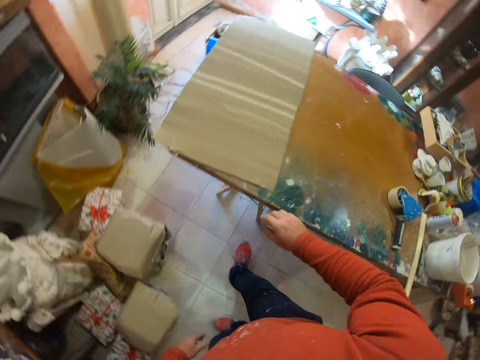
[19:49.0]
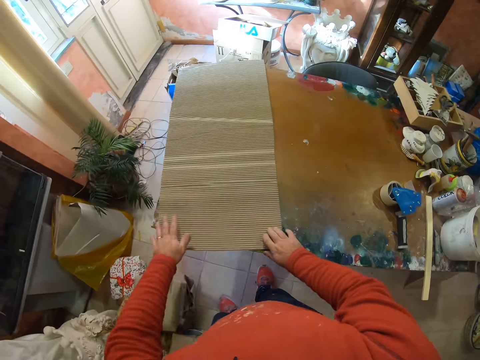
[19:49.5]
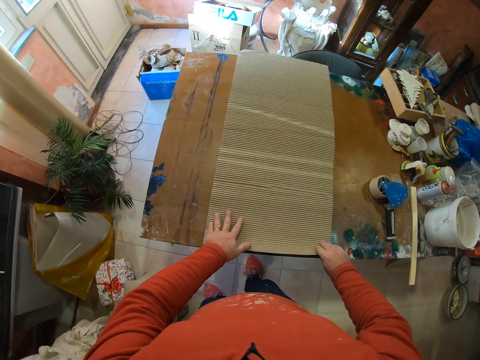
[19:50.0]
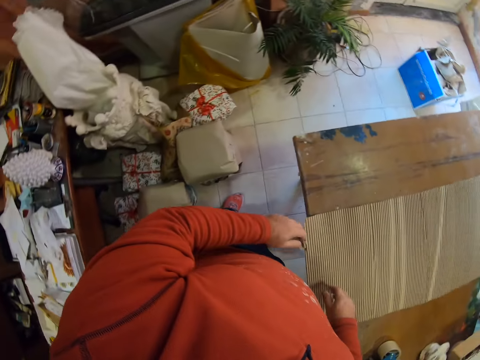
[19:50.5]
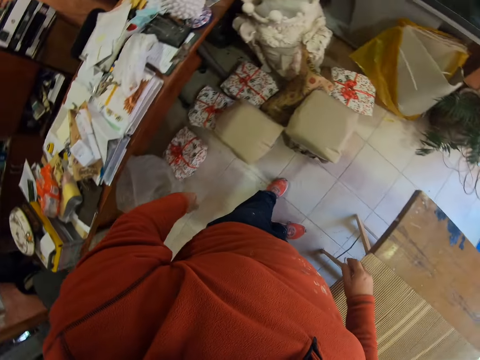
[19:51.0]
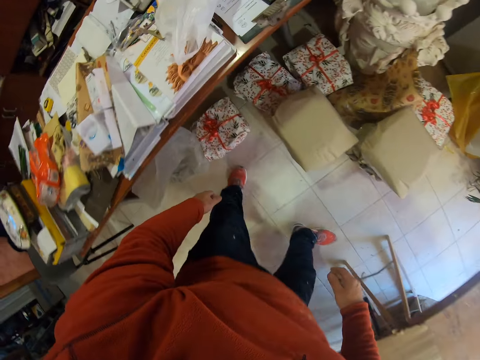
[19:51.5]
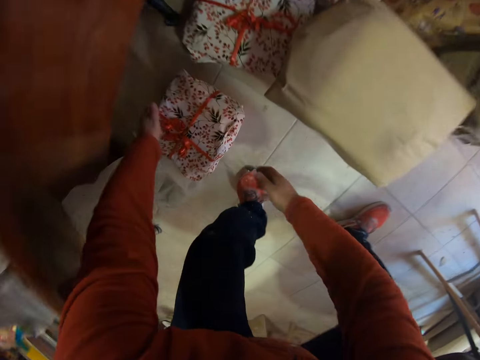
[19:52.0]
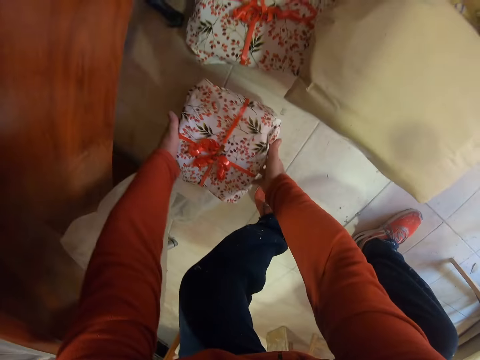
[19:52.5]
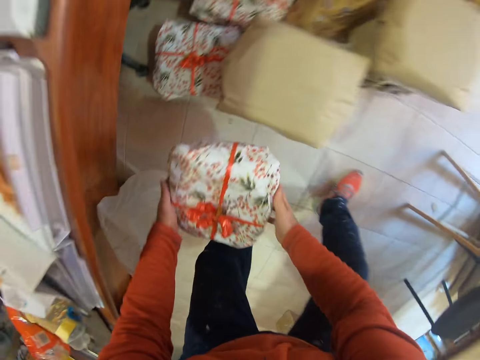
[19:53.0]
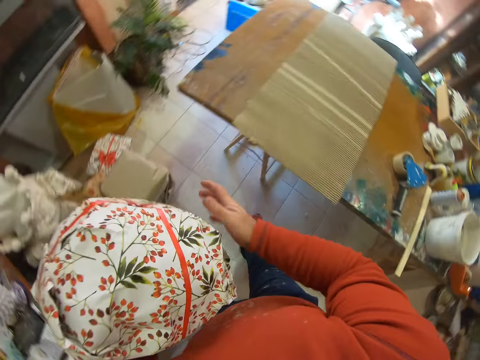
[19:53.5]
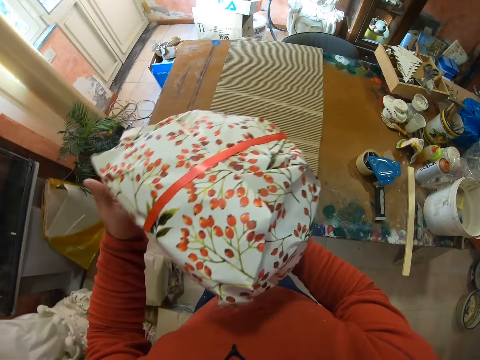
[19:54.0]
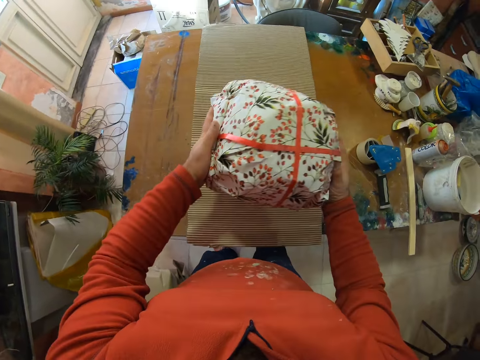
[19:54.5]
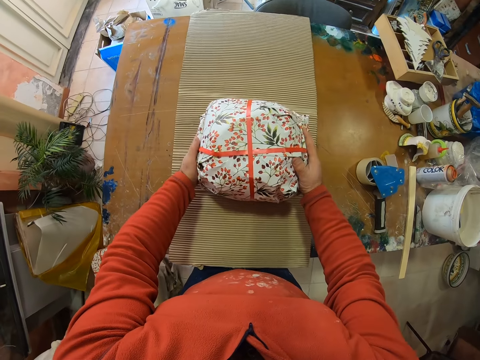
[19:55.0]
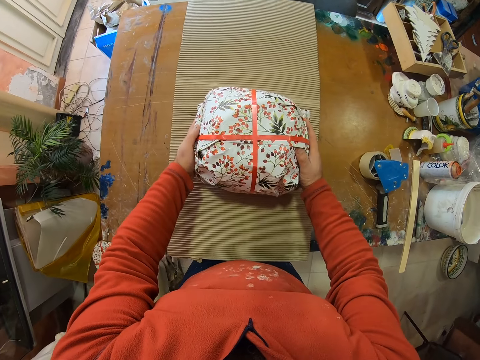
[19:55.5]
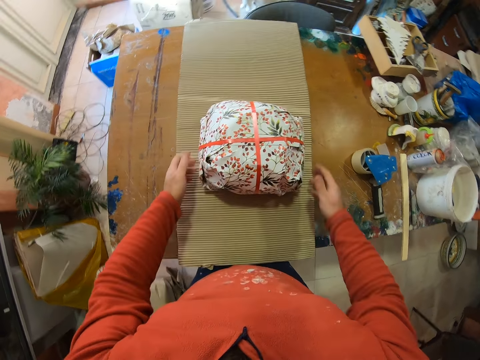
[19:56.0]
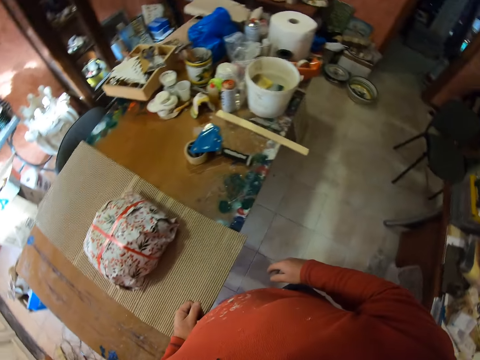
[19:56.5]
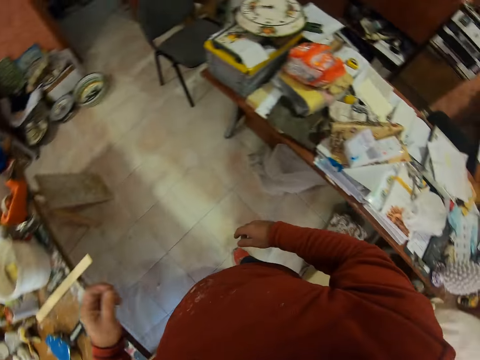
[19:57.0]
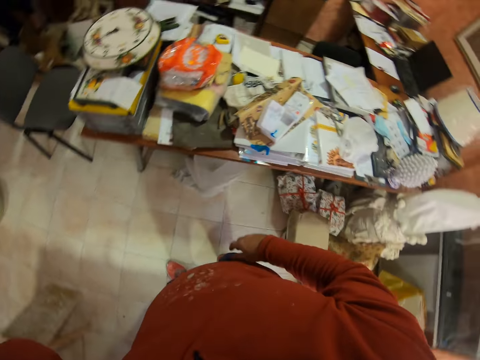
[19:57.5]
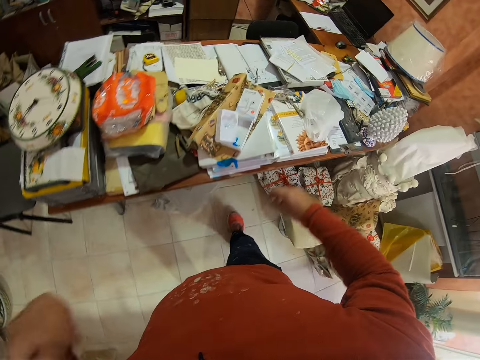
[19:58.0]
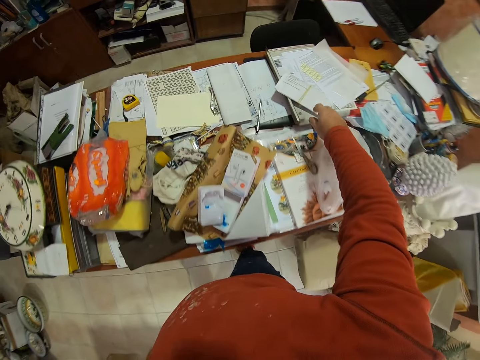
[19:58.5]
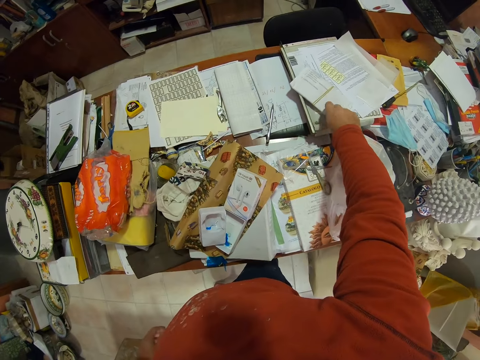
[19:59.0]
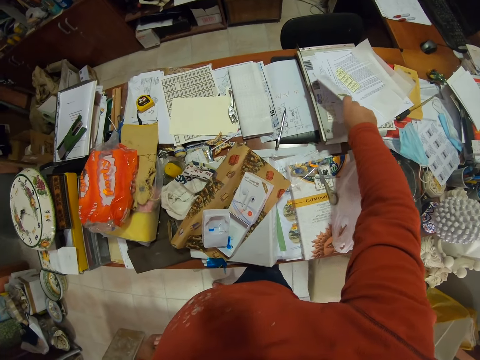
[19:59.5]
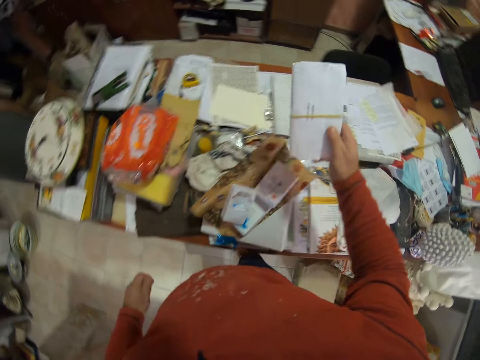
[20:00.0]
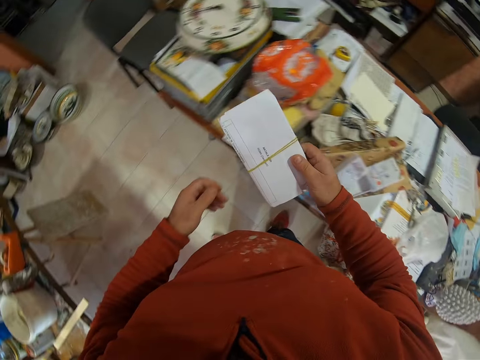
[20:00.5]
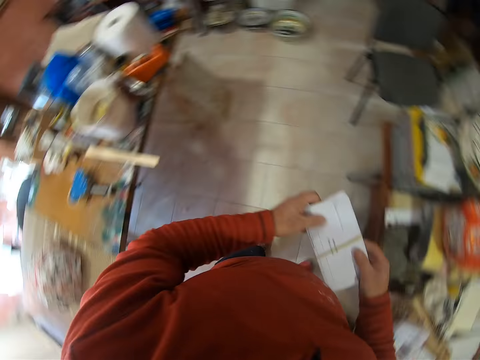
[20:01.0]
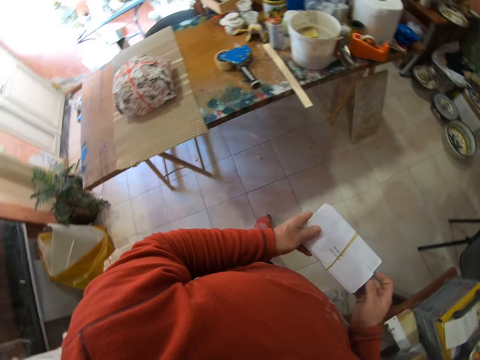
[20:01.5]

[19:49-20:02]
The camera wearer adjusts the brown paper on the table. They pull the carton to the center of the table. They pick up the second parcel from the floor and put the parcel on the brown paper. They turn to the other side of the table. They pick up the paper from the table.

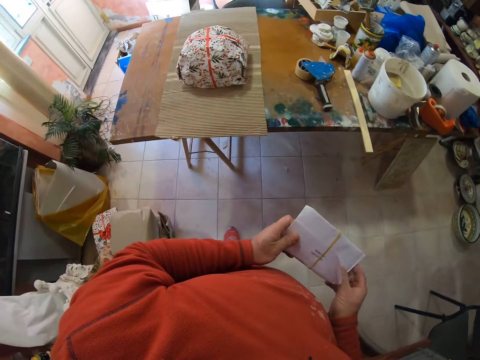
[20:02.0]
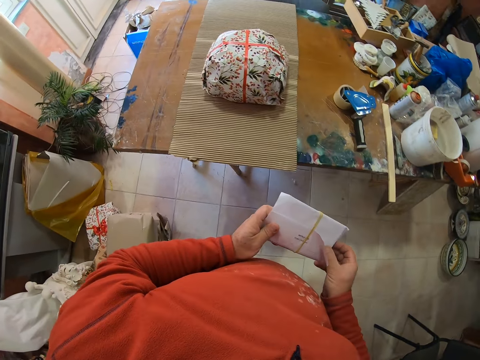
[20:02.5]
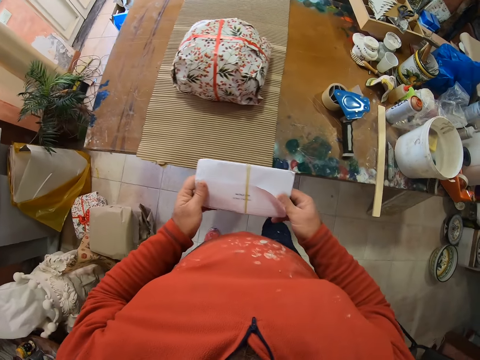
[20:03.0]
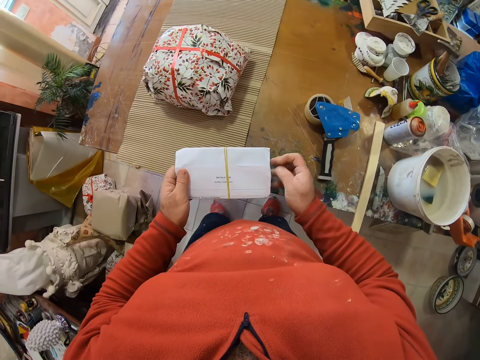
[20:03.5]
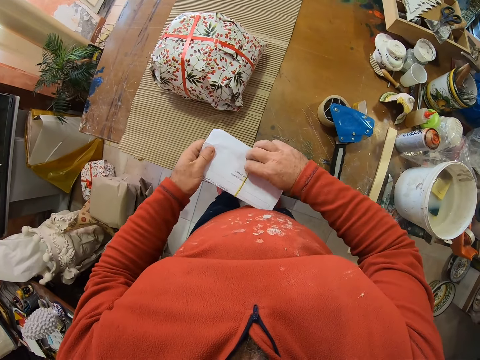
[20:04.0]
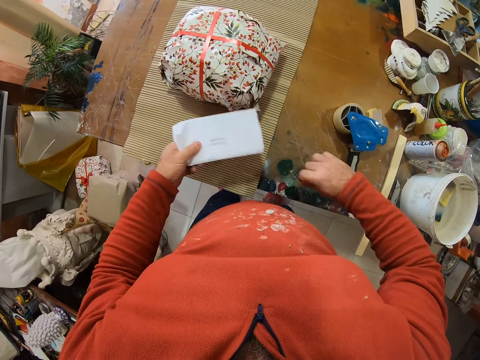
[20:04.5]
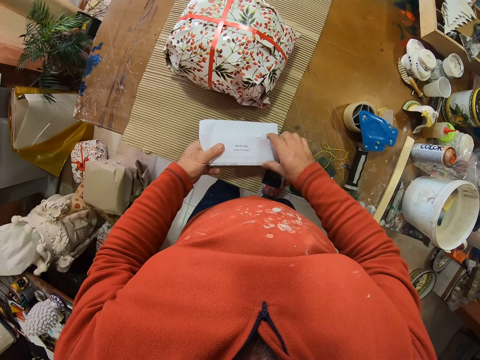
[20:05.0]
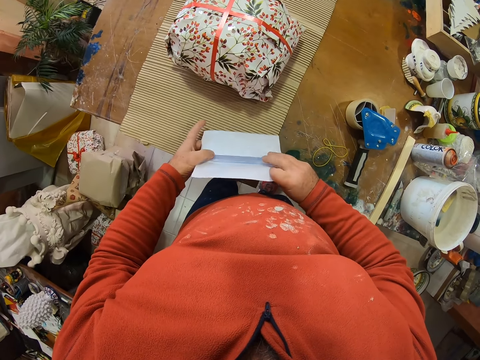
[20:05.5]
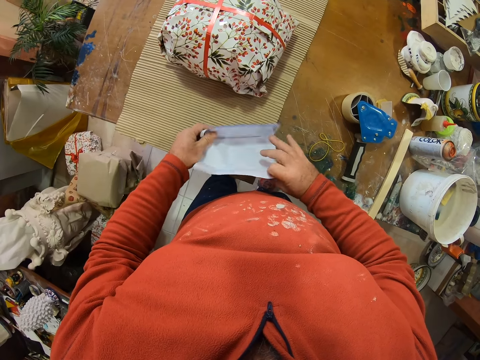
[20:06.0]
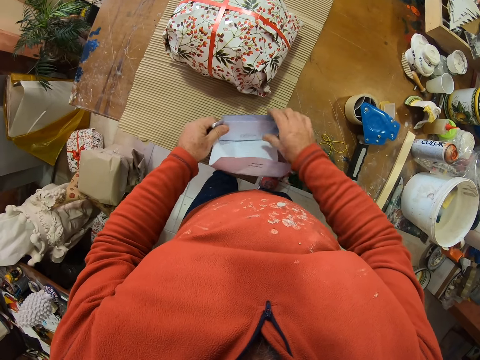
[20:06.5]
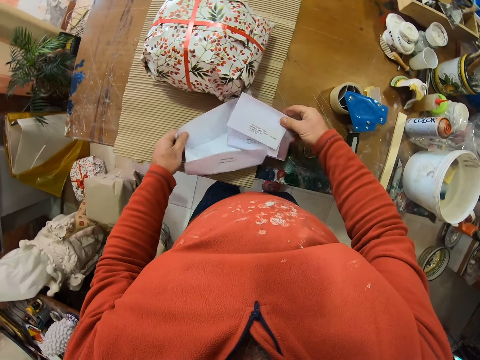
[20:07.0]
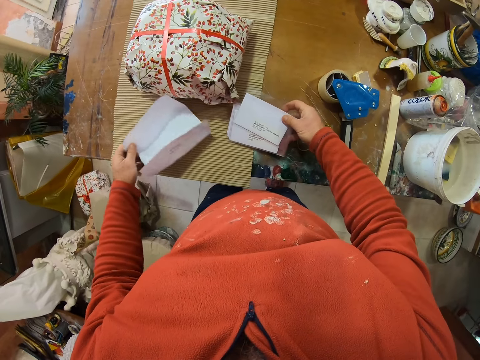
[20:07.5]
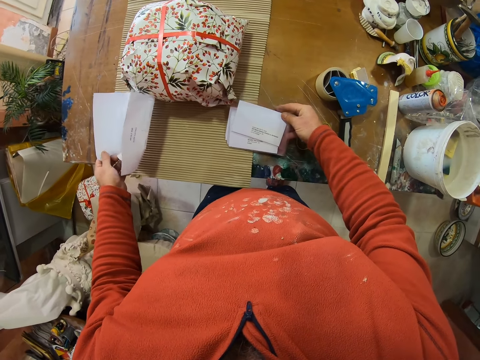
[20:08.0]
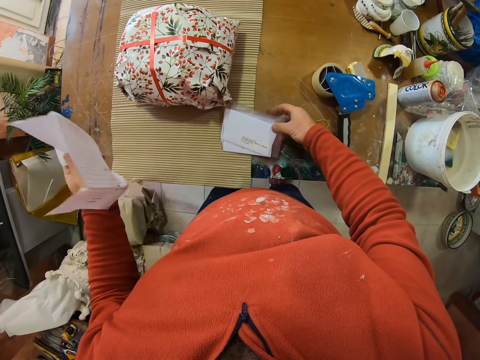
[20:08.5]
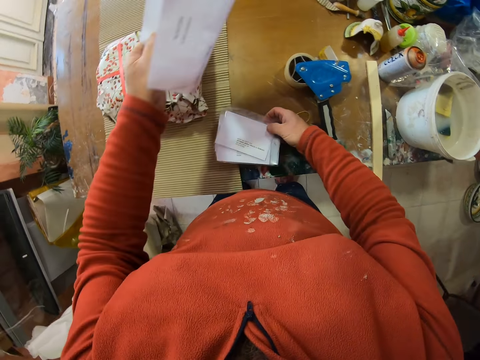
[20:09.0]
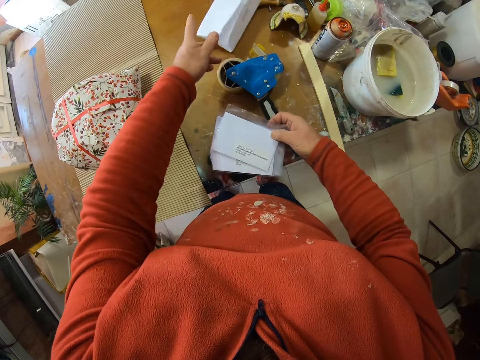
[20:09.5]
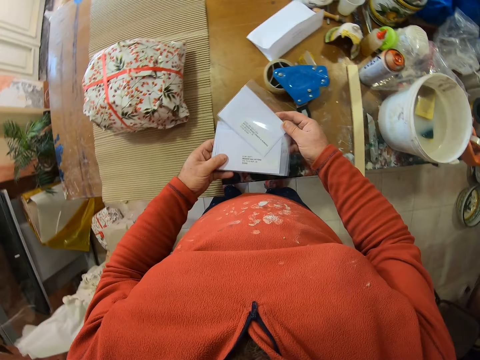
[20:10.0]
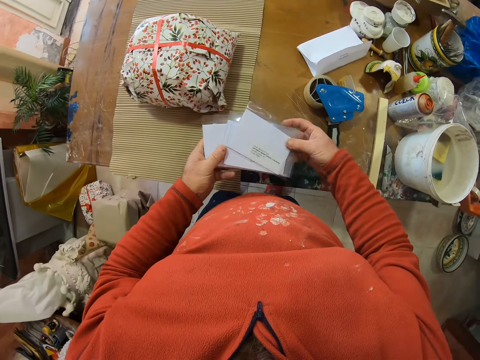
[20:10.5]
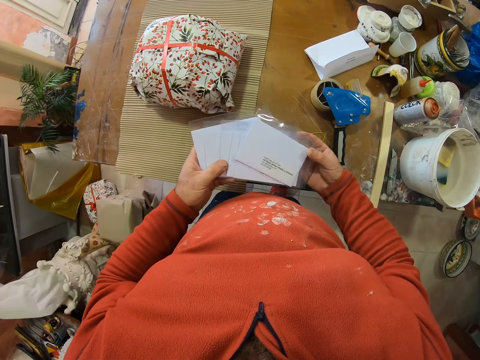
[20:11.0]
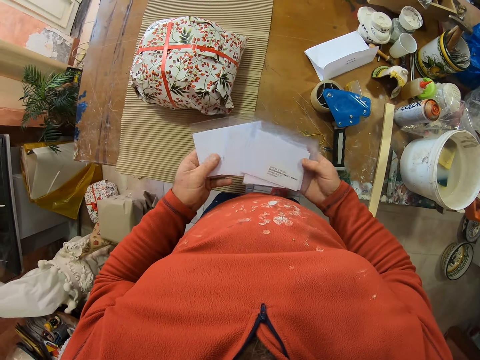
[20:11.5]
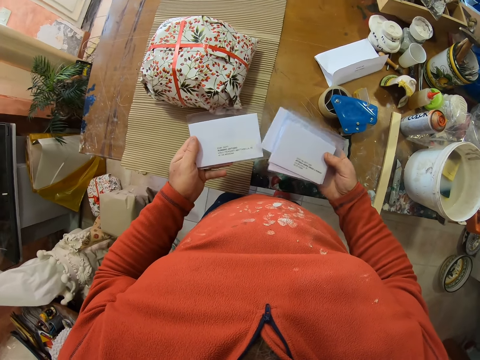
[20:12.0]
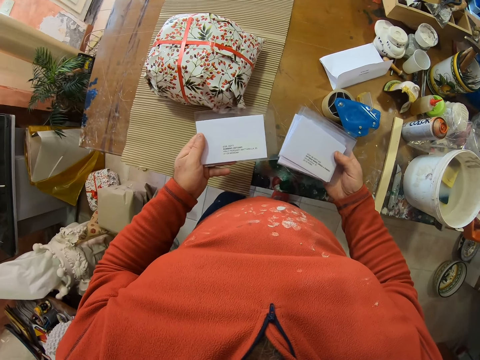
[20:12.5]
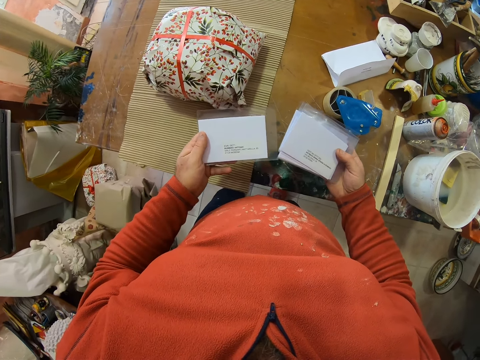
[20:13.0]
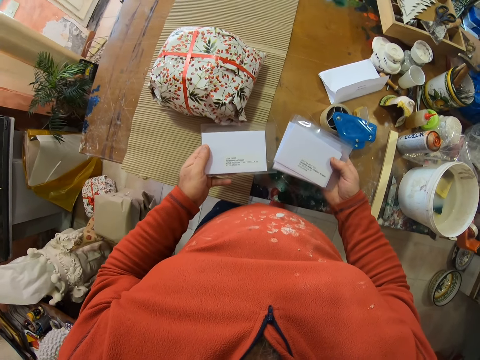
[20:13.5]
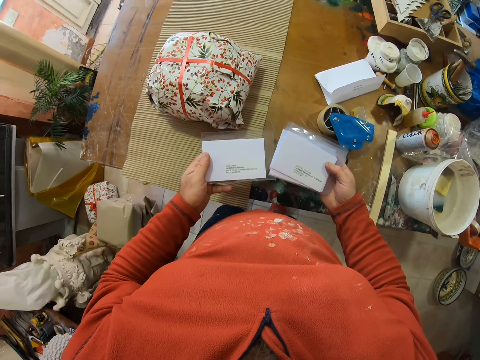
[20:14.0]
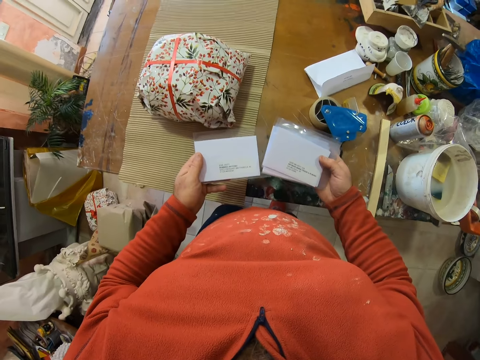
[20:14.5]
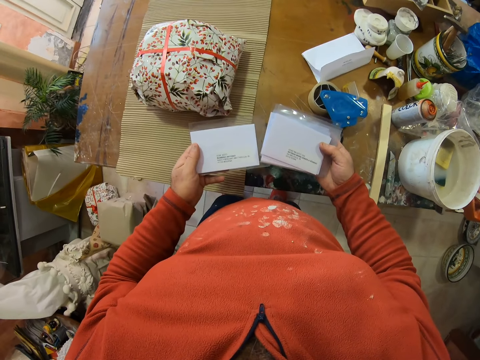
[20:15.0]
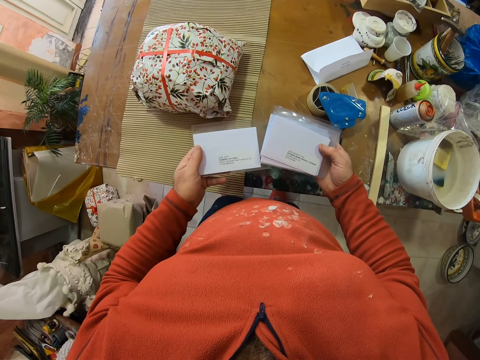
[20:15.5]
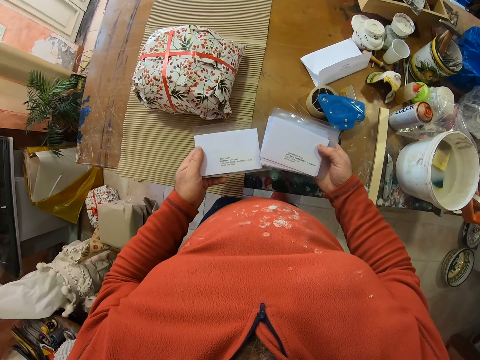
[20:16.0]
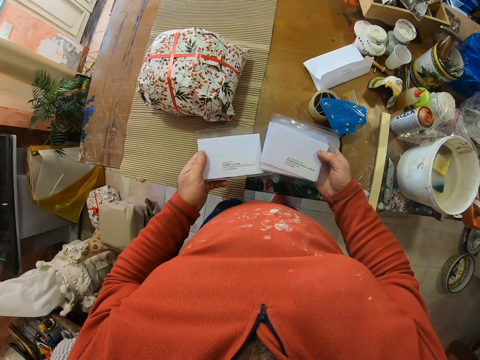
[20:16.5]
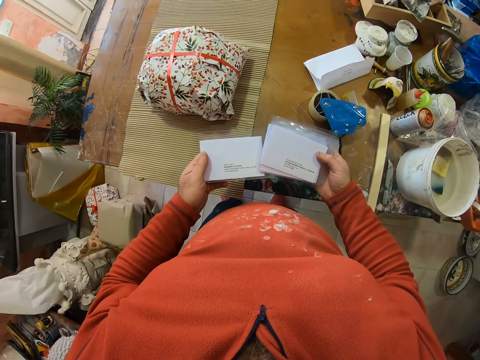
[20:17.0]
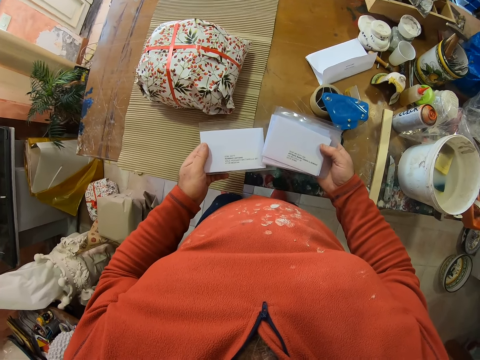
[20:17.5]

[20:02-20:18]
The camera wearer removes the rubber band from the paper. They drop the rubber band on the table. They unfold the paper. They put the paper aside on the table. They take name tags from the paper and put the name tags on the table. They look at the cards. They check the name tags.
